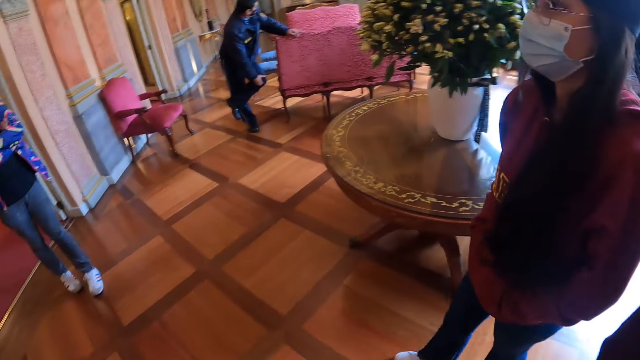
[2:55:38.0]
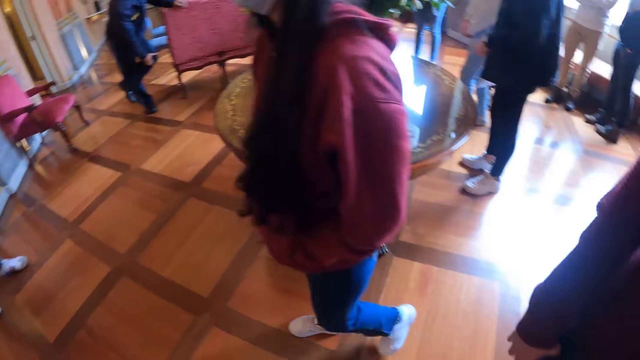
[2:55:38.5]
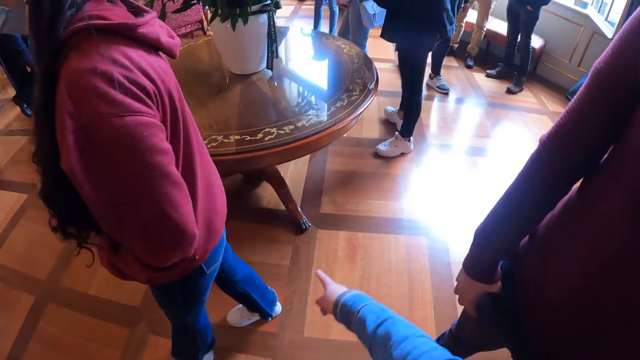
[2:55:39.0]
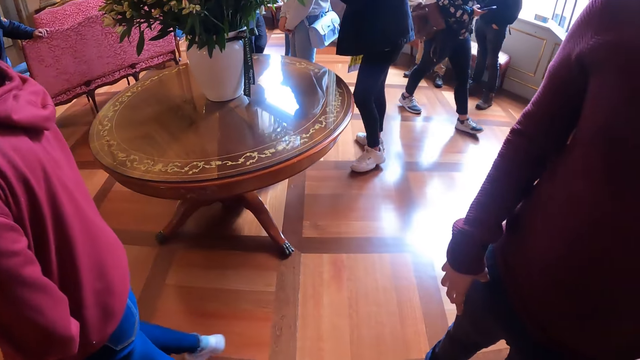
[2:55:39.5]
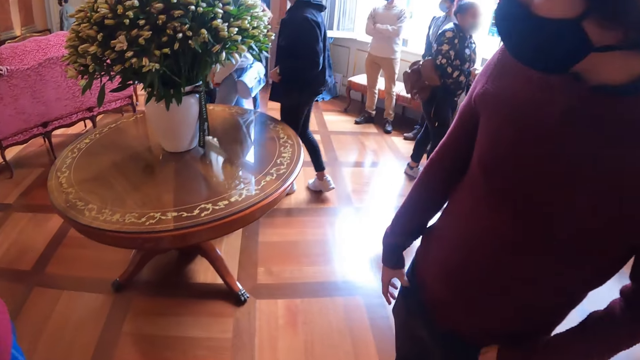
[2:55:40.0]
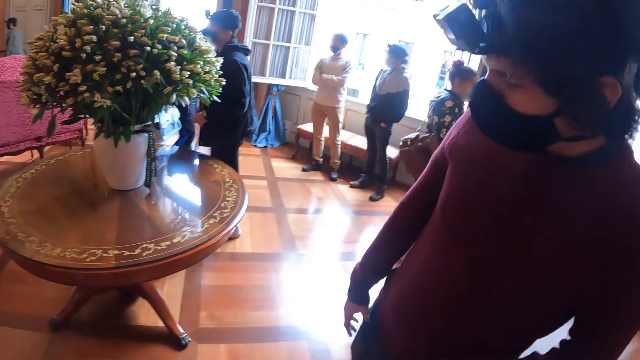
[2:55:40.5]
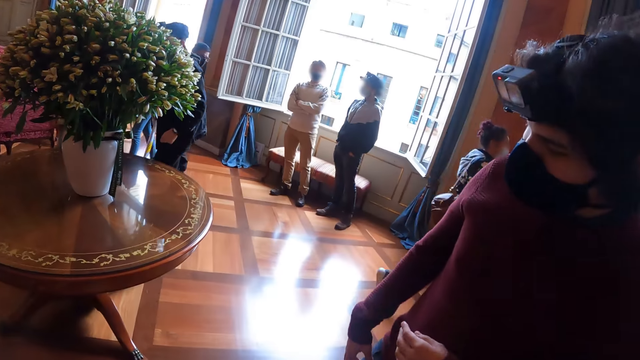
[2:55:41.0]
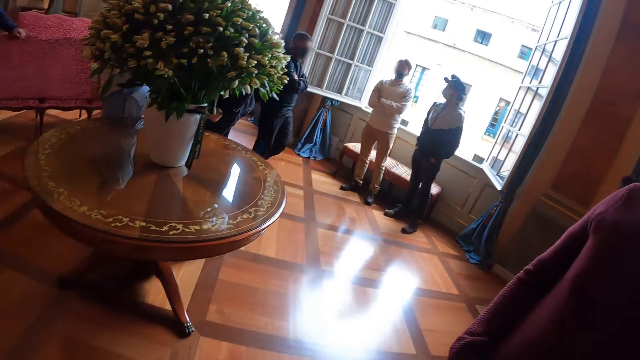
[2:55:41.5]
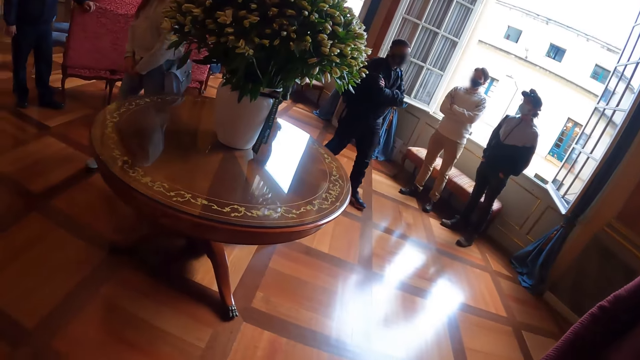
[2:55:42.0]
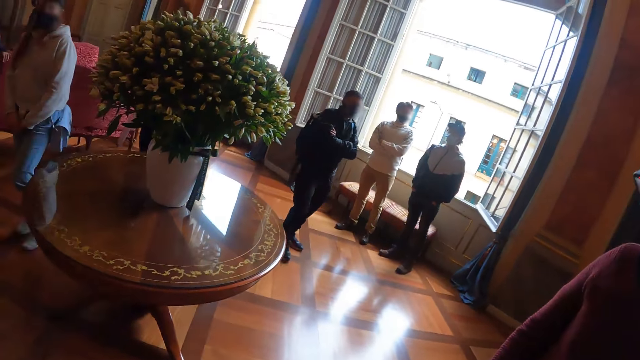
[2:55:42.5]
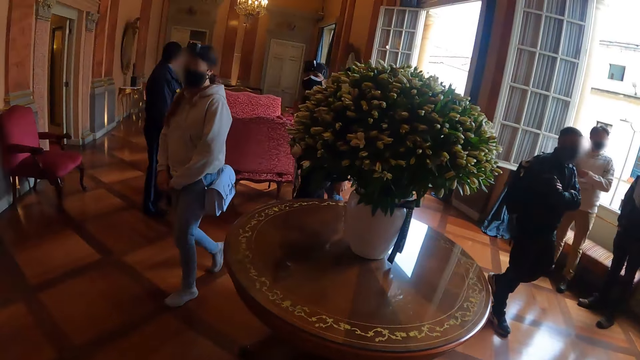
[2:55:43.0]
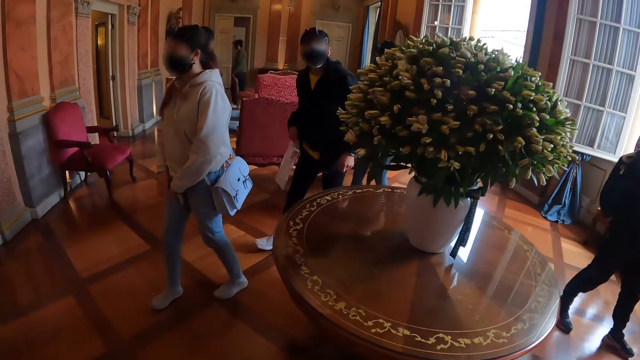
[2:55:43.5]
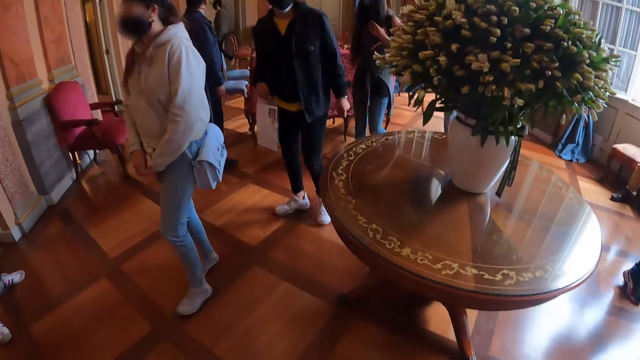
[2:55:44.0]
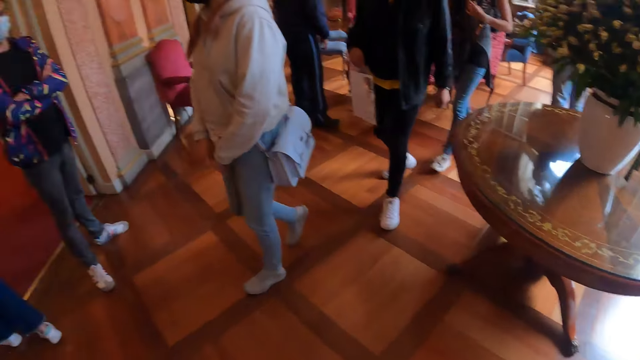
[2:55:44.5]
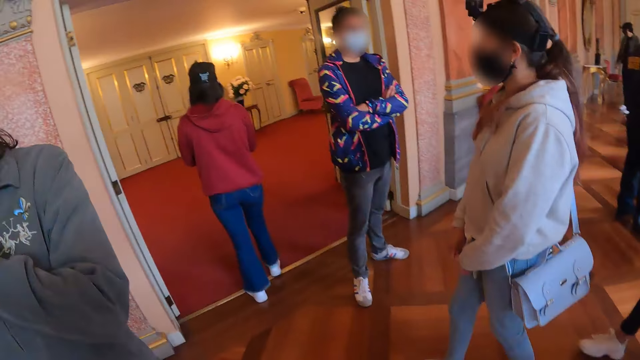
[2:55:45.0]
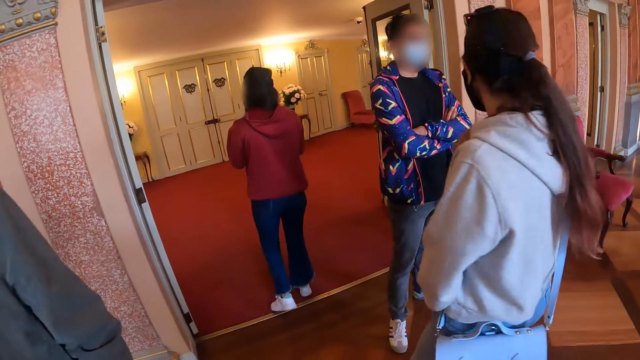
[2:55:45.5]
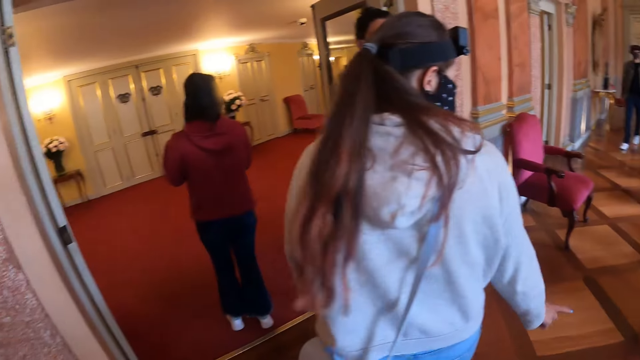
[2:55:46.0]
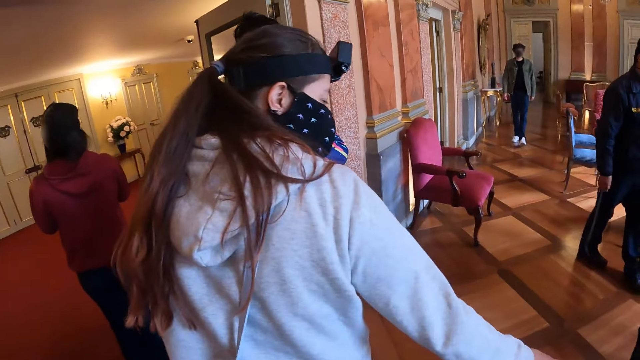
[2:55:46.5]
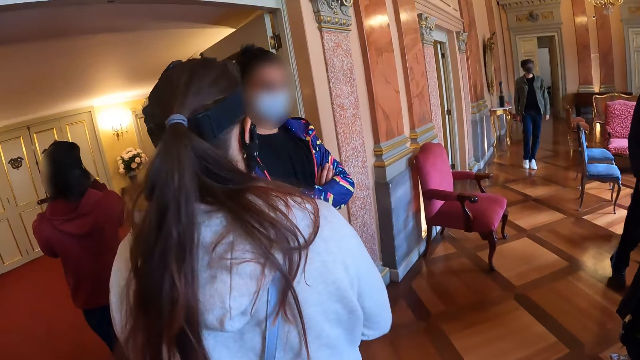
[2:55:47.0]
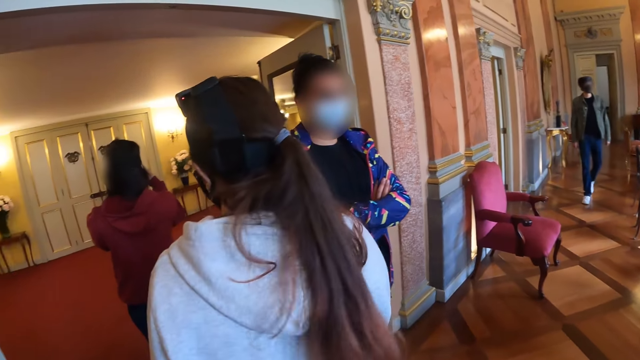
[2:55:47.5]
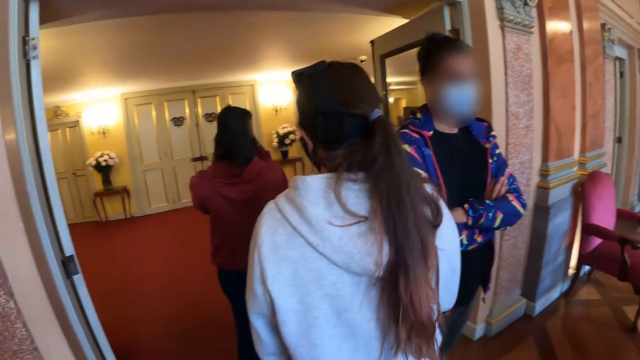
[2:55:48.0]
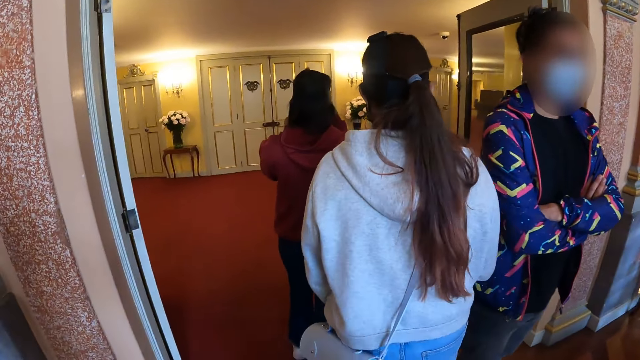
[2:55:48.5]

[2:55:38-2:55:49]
The camera wearer points a finger at a table. They look around in a room. They interact with a man. They look around. They walk around the house.

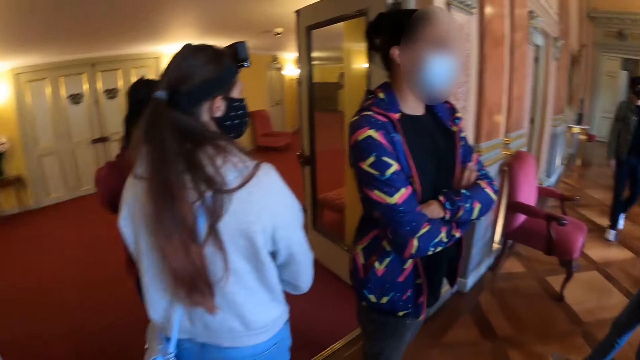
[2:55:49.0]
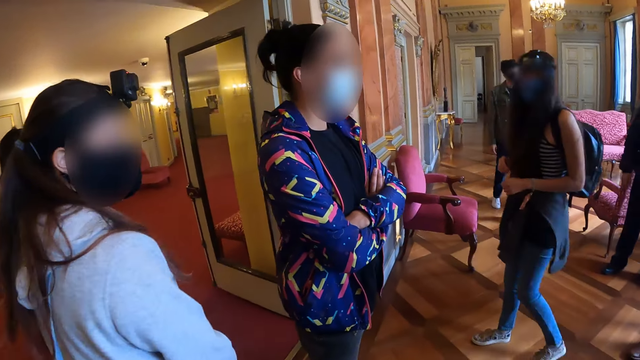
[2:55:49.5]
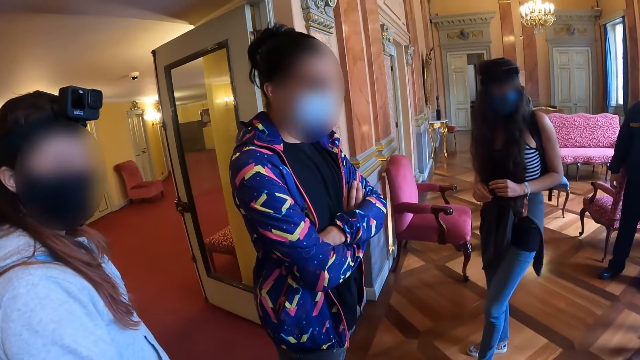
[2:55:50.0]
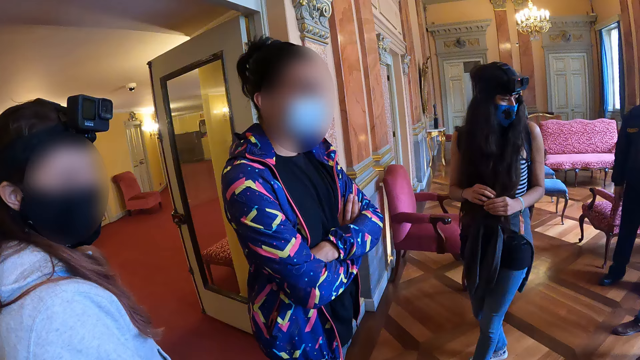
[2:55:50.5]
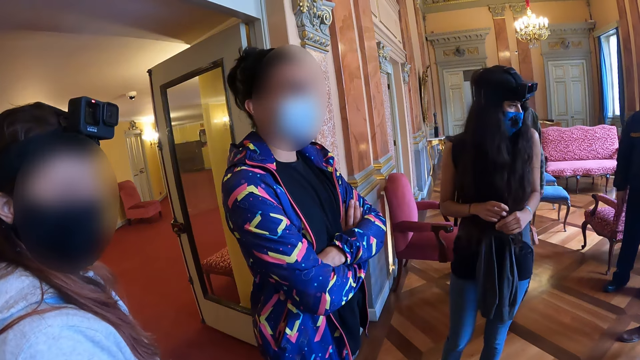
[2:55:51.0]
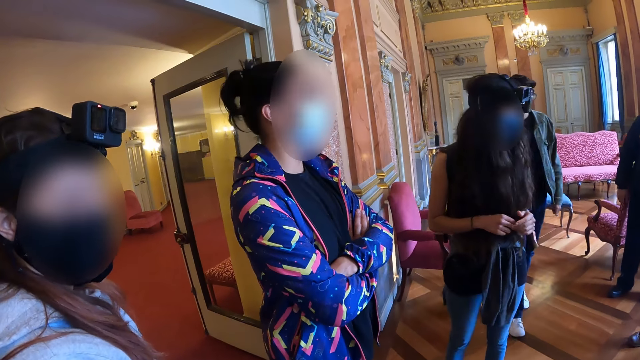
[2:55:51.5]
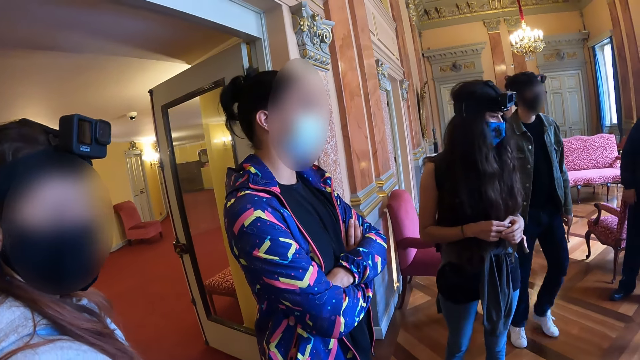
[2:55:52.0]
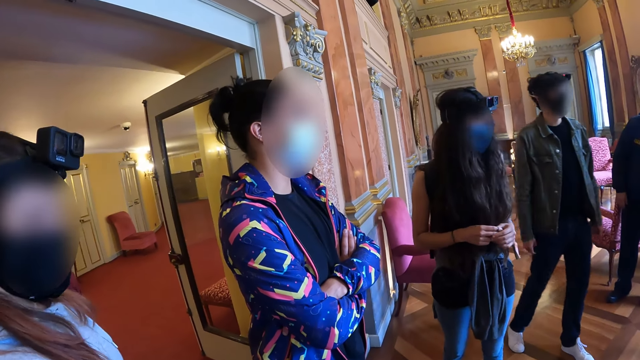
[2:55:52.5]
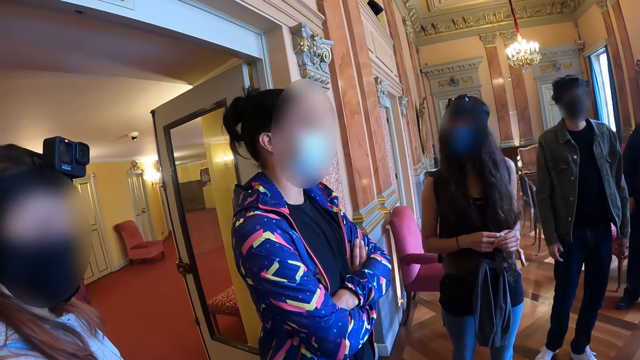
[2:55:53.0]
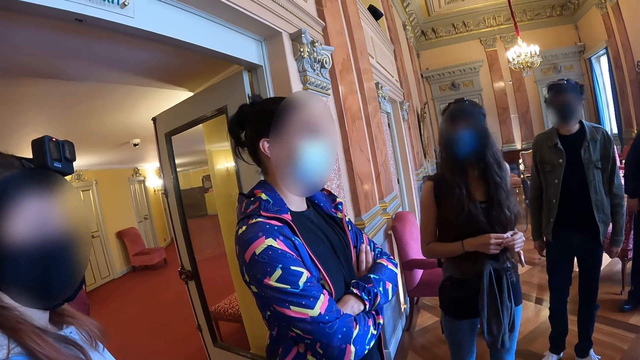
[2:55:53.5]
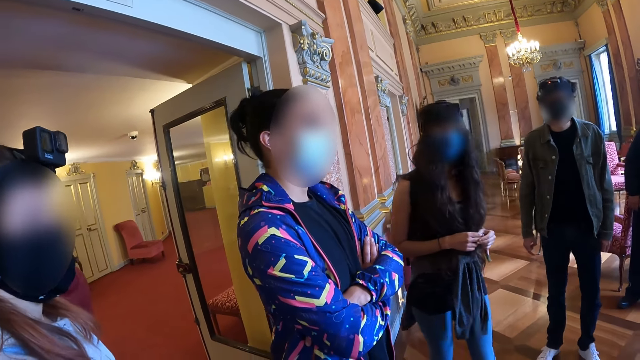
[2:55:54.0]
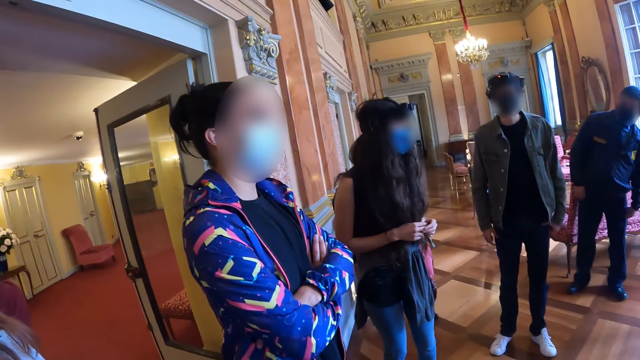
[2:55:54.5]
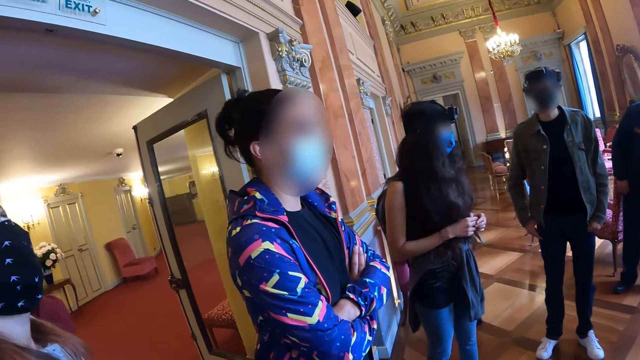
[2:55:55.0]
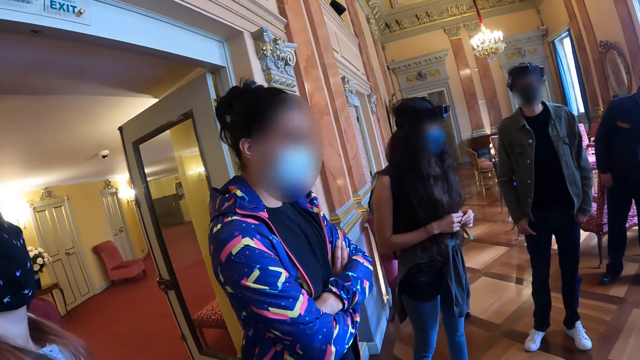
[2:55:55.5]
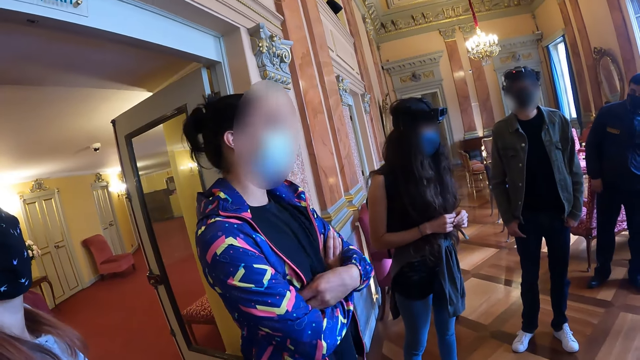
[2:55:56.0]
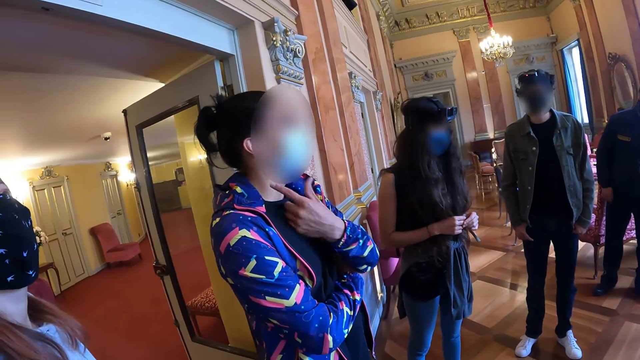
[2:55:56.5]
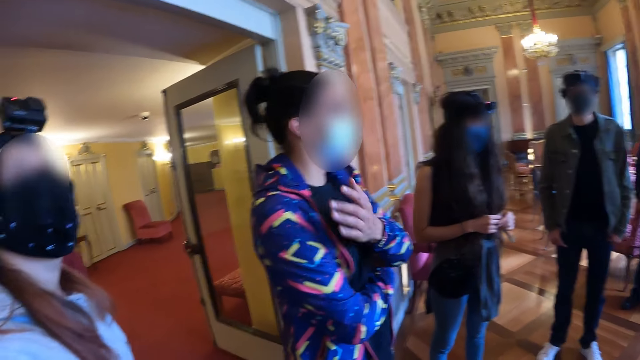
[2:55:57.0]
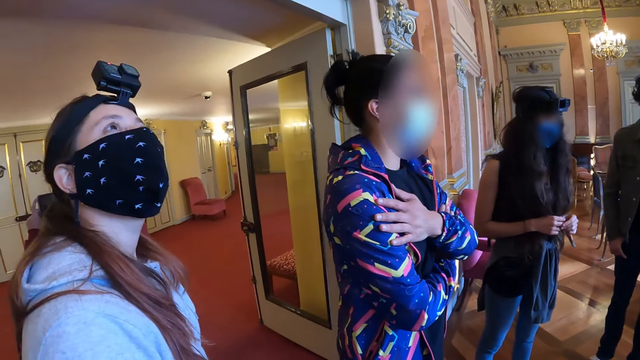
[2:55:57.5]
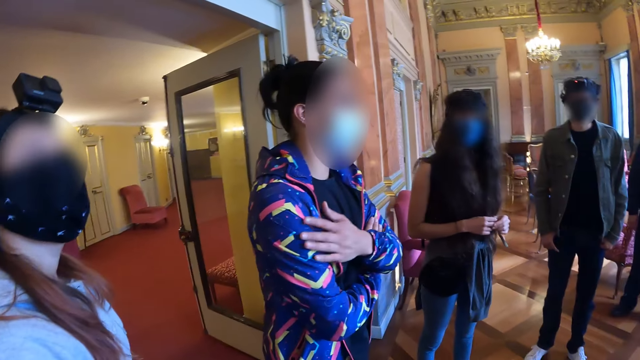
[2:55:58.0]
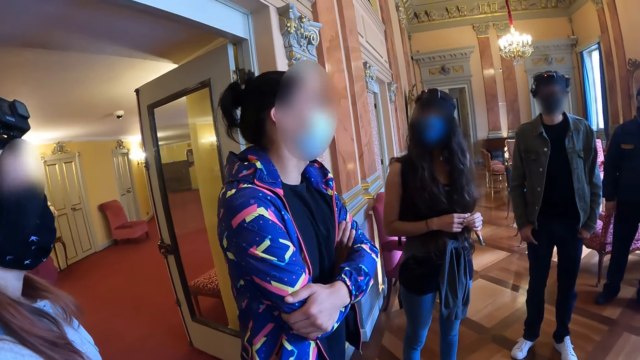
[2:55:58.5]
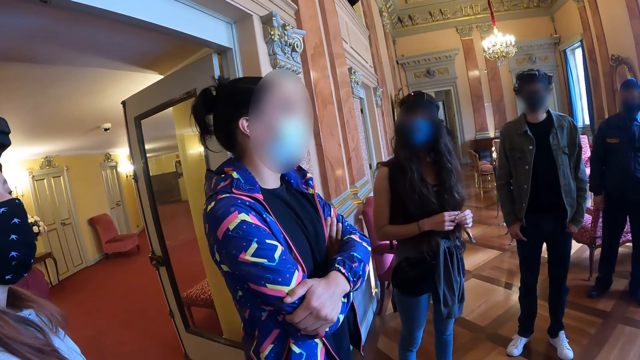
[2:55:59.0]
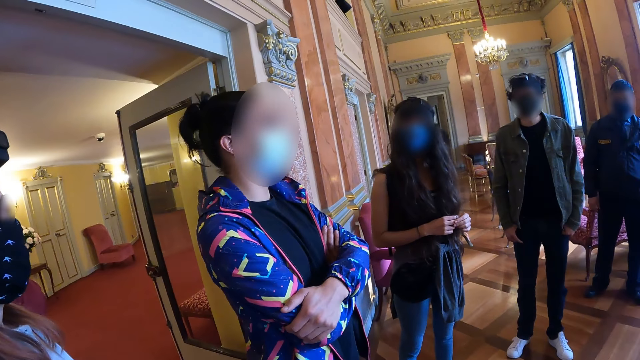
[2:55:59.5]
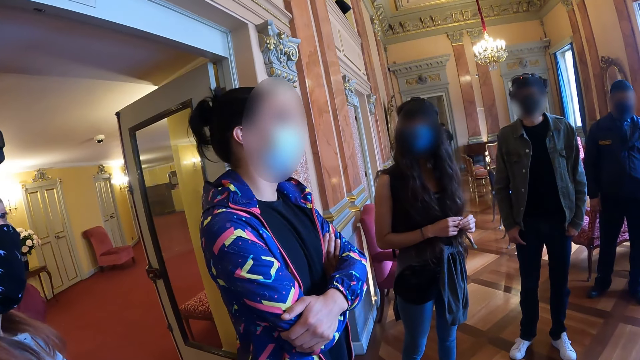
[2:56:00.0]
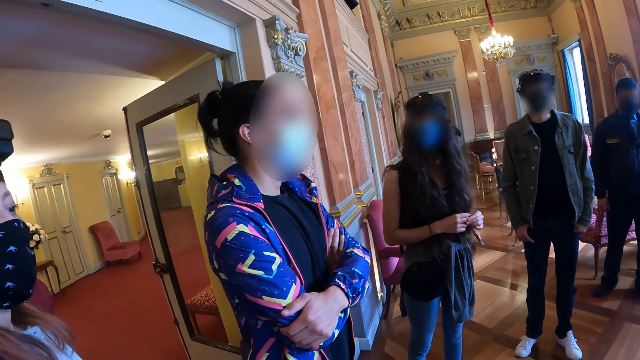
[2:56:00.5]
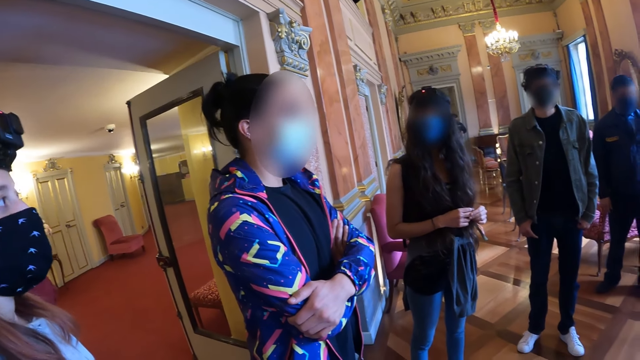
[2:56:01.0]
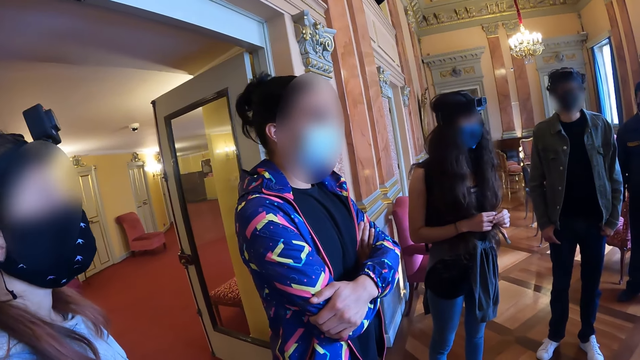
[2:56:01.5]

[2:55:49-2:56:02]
The camera wearer looks around the house. They look at a woman. They talk with the woman. They look at another woman. They look at the first woman.
